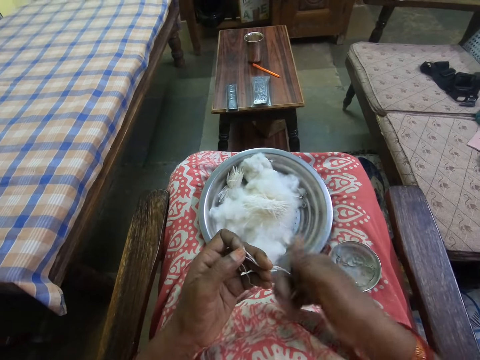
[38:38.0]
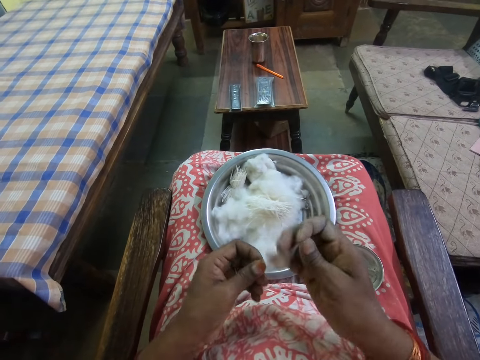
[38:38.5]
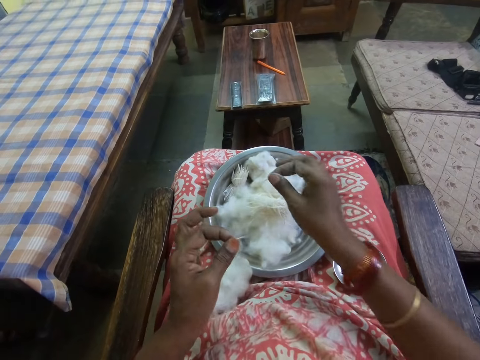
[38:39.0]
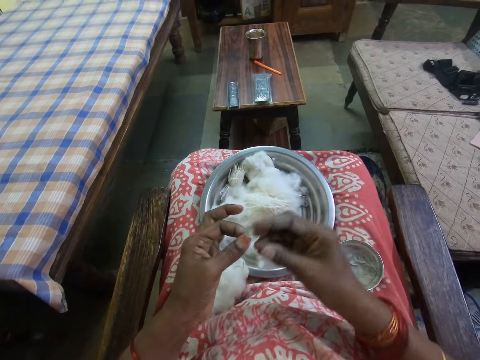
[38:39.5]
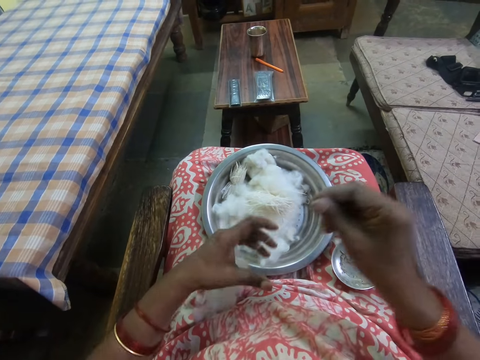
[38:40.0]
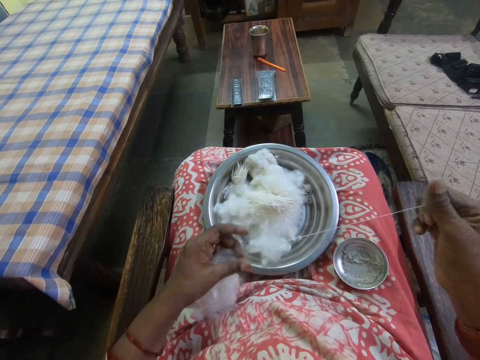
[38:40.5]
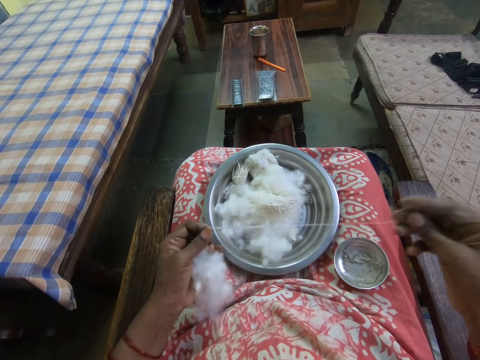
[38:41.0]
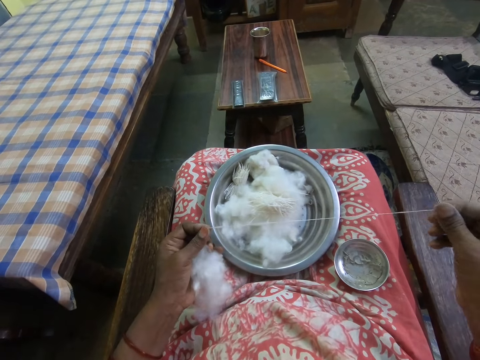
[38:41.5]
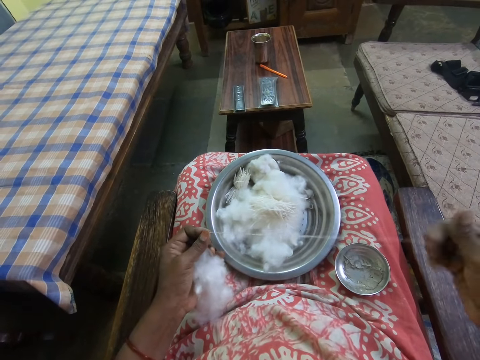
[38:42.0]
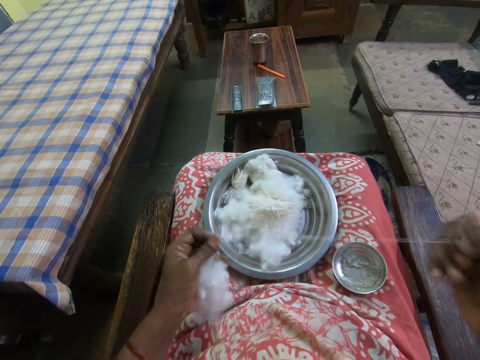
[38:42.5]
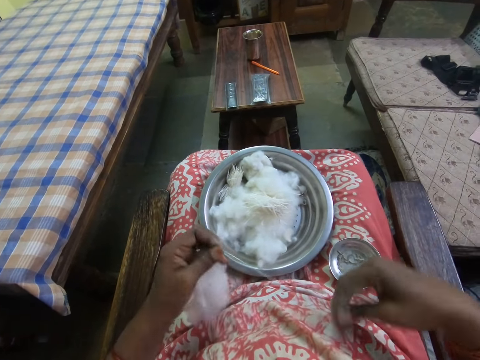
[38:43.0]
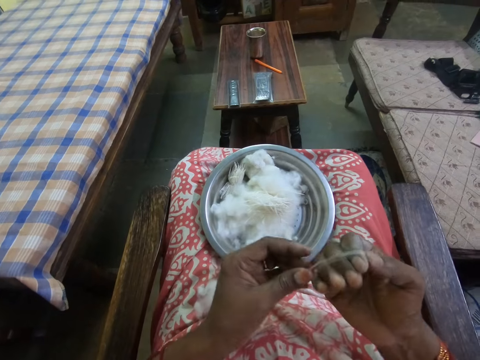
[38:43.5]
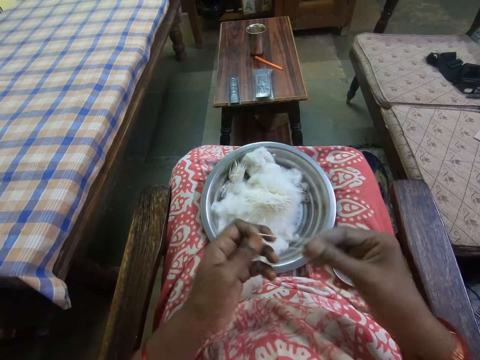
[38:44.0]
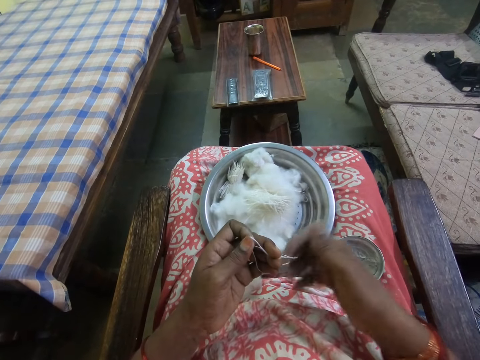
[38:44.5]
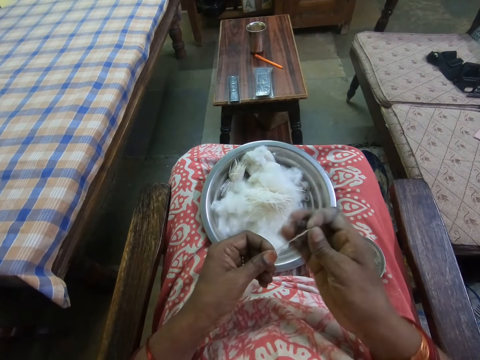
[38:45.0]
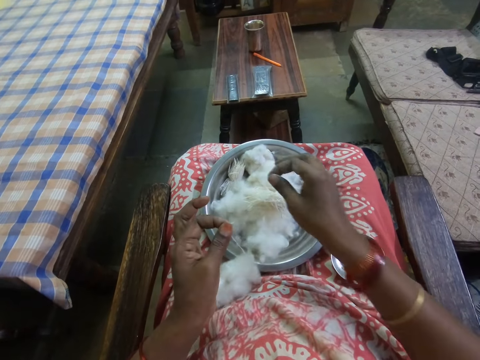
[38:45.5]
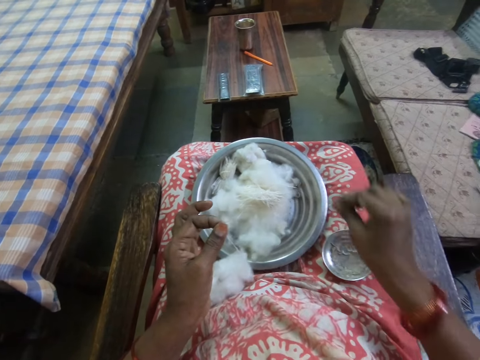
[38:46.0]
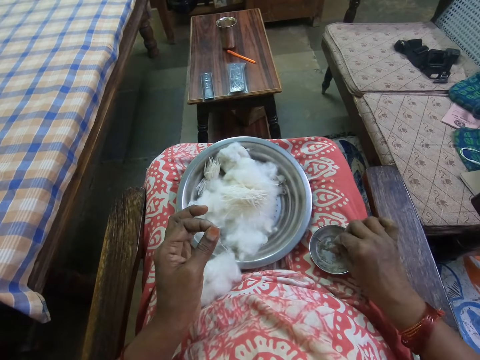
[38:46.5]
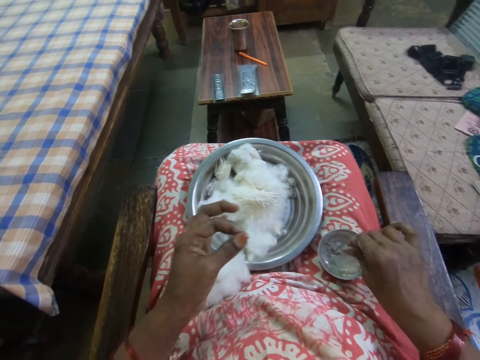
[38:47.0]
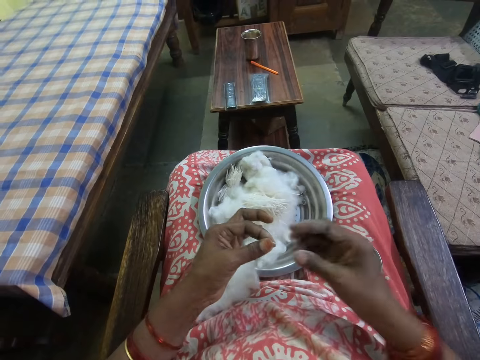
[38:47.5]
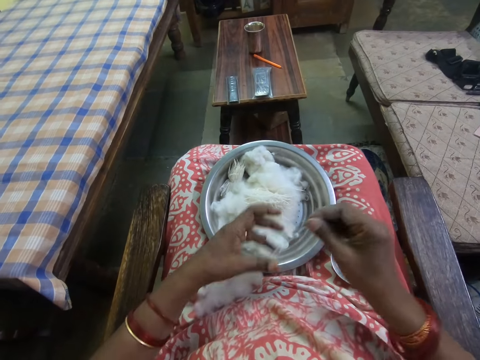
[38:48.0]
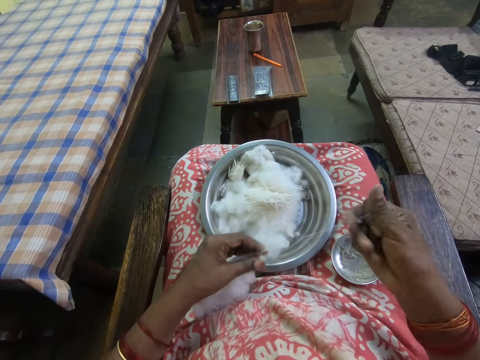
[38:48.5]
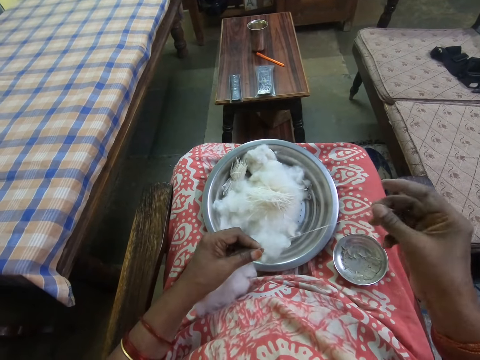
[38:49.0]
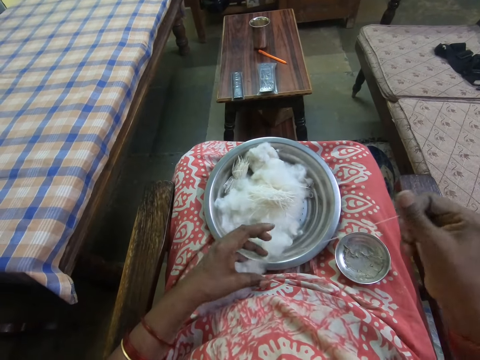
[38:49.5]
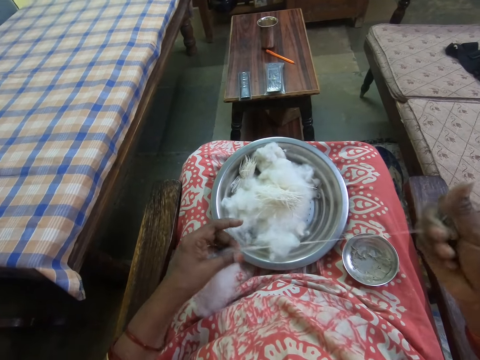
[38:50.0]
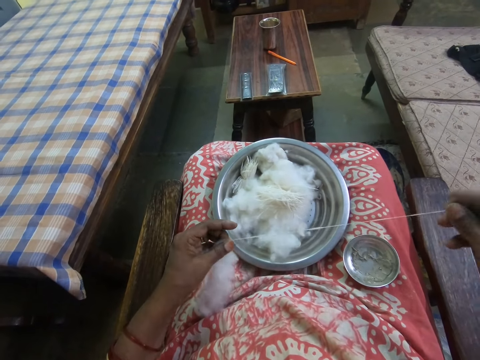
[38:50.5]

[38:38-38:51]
The camera wearer cuts a yarn with the right hand. They put the yarn on the cotton wool. They pull the yarn from the cotton wool with the right hand. They roll the yarn from the cotton wool with the right hand. They cut the yarn with the right hand and put the yarn on the cotton wool. They dip the right hand in the ash. They scoop powder on the bowl. They pull the yarn from the cotton wool with the right hand. They hold the cotton.

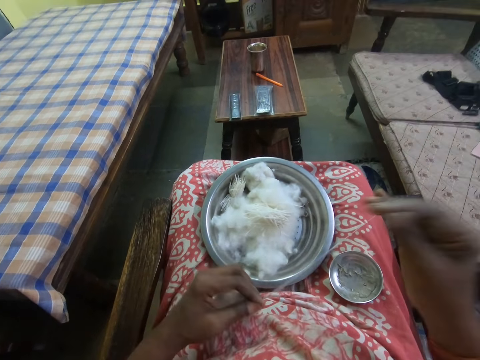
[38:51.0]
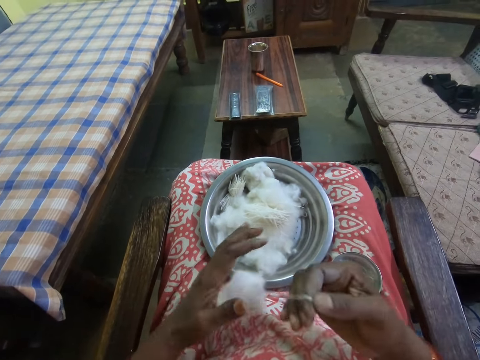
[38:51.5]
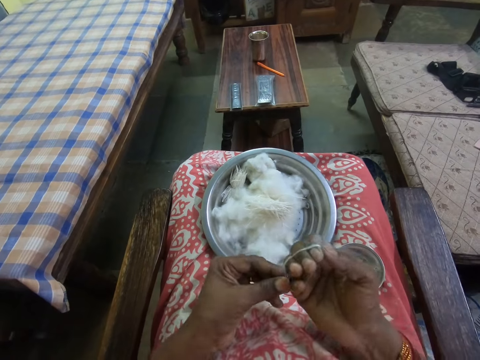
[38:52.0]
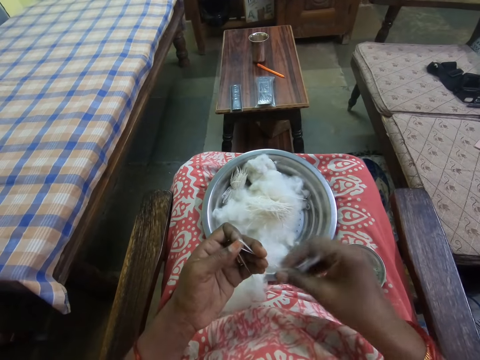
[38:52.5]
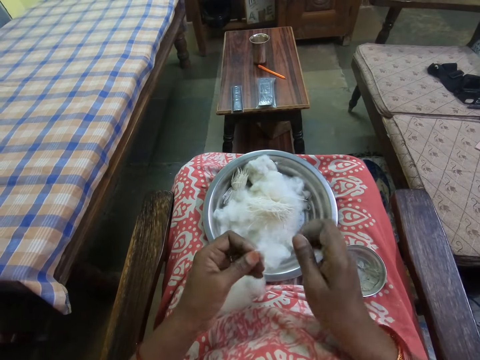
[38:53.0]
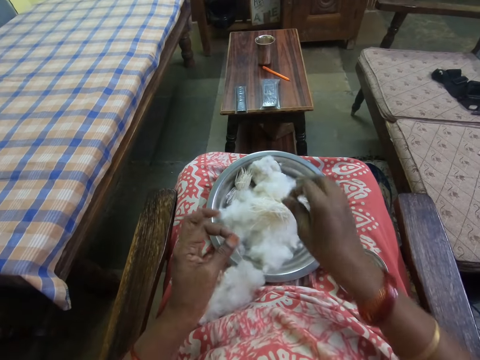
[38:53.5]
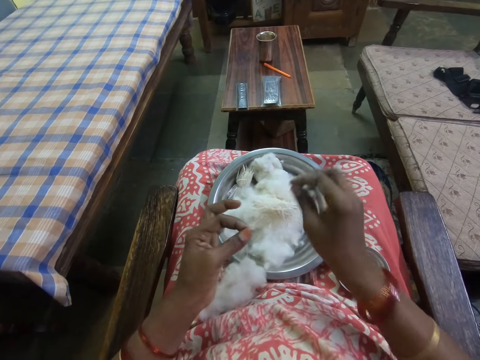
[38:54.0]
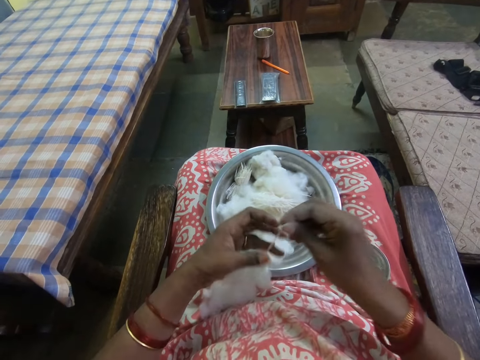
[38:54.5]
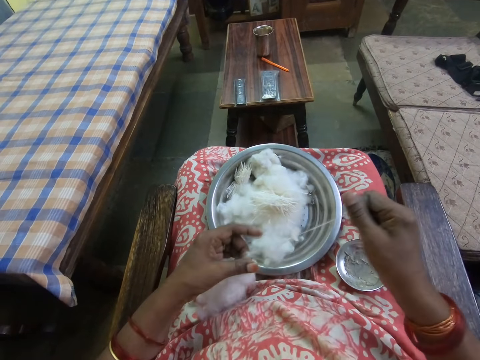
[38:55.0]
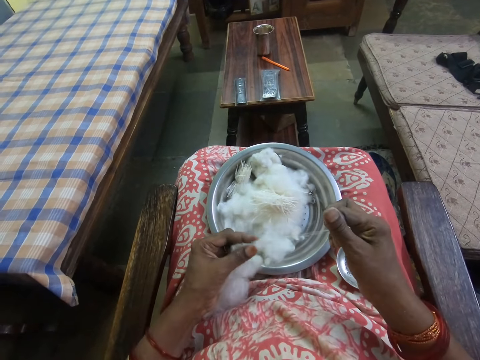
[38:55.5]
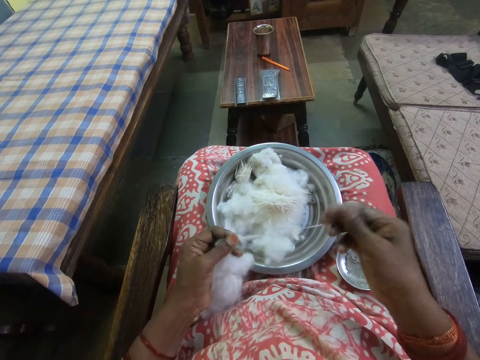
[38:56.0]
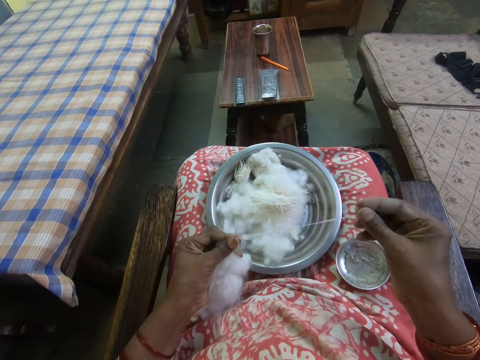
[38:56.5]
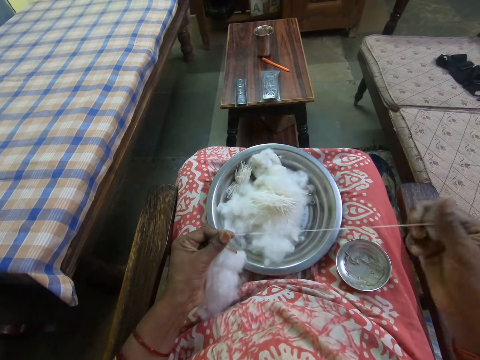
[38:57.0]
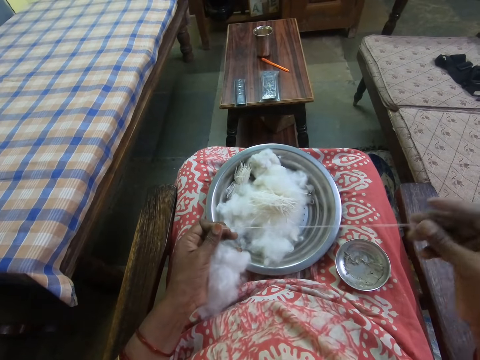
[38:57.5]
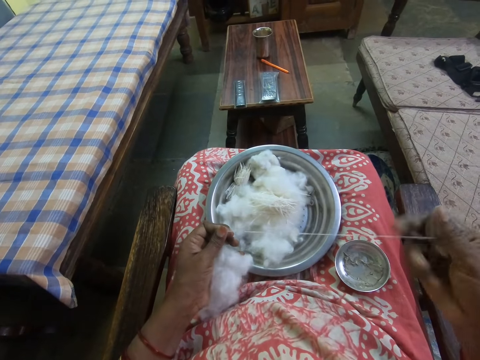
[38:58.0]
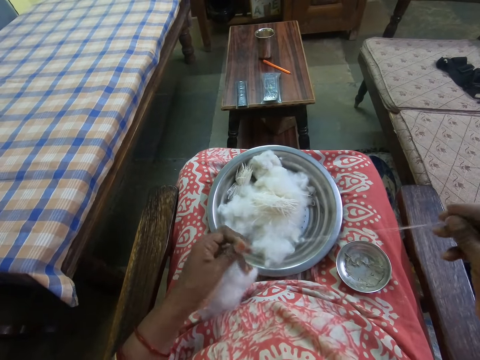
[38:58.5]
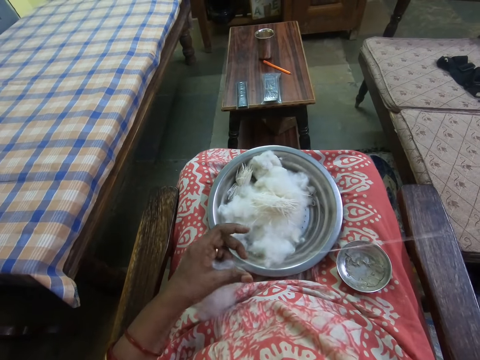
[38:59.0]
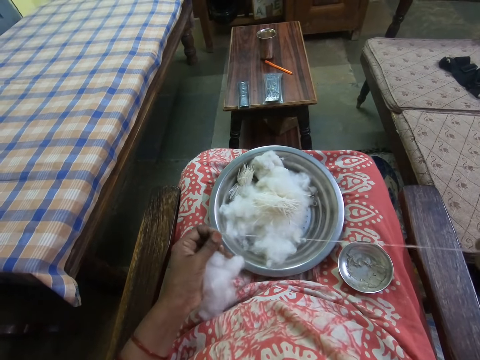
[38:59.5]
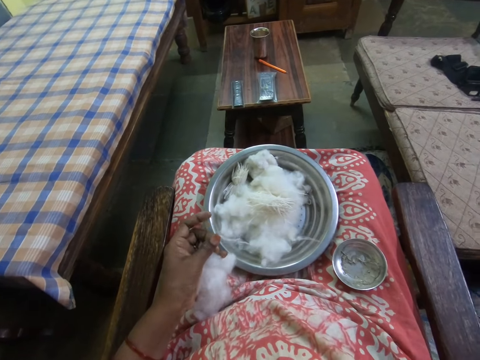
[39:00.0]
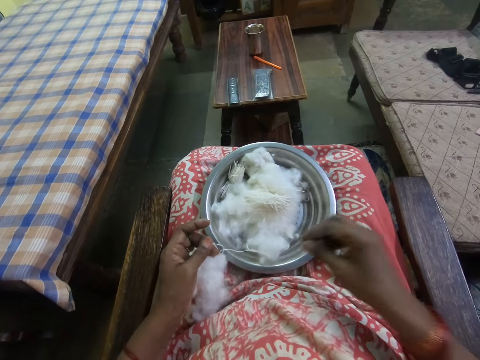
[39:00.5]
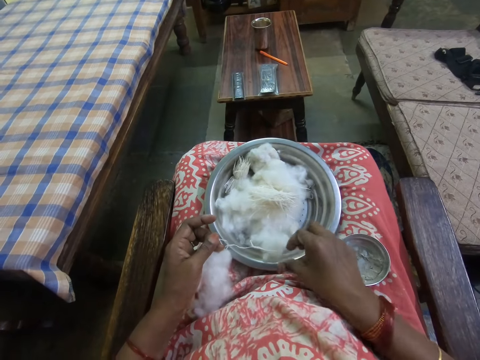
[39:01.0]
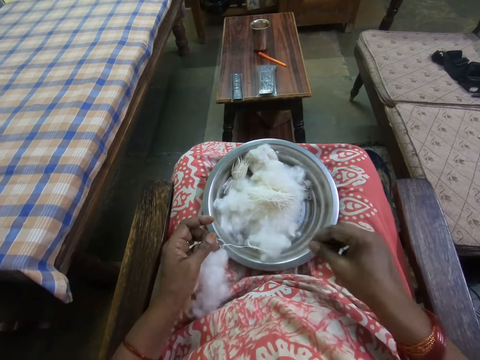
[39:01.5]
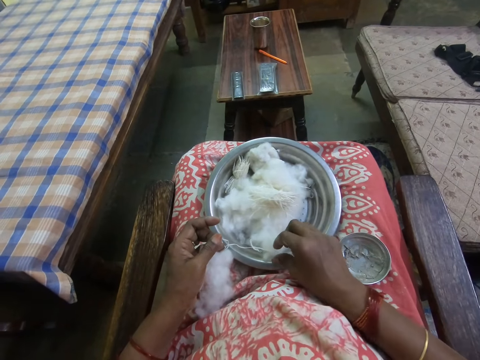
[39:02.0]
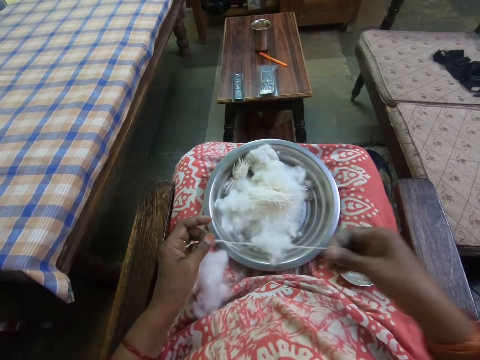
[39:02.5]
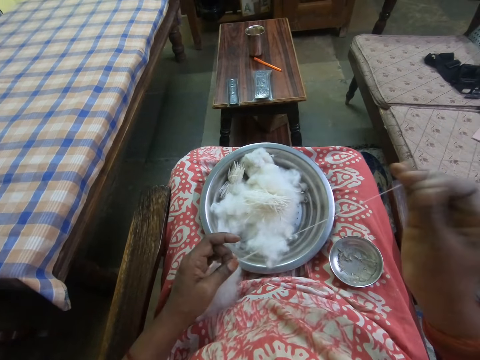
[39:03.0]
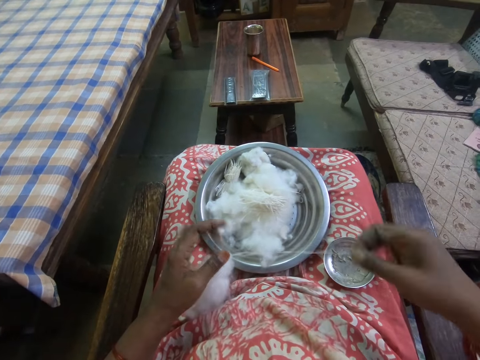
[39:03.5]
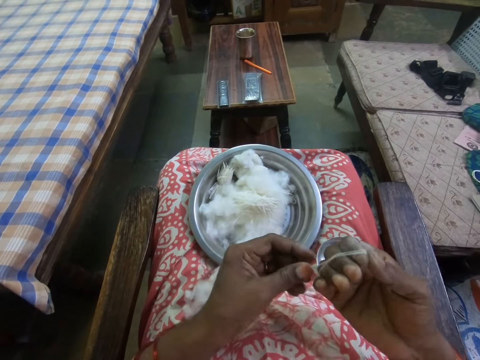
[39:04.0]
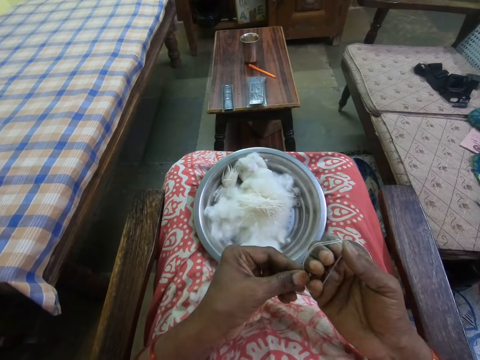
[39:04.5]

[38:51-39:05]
The camera wearer rolls a yarn from the cotton wool with the right hand. They cut a yarn with the right hand. They put a yarn on the cotton wool. They put cotton on the bowl. They pull a yarn from the cotton wool with the right hand. They hold the cotton. They pick a yarn on the bowl. They roll a yarn from the cotton wool with the right hand.
